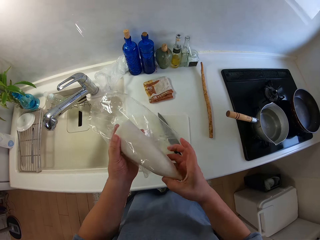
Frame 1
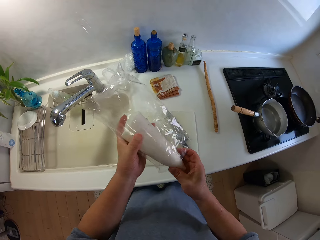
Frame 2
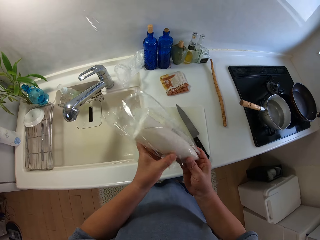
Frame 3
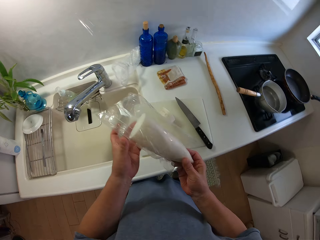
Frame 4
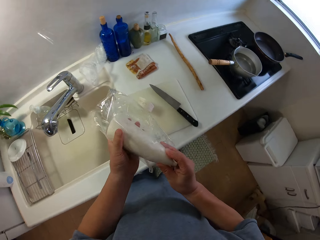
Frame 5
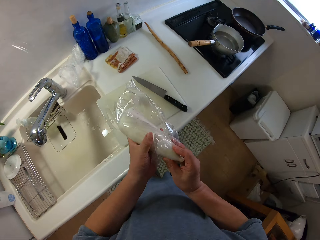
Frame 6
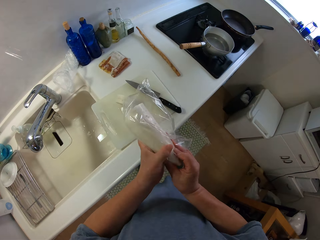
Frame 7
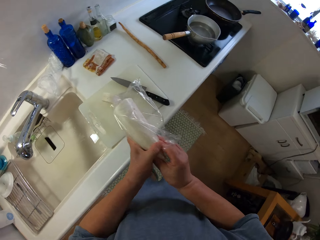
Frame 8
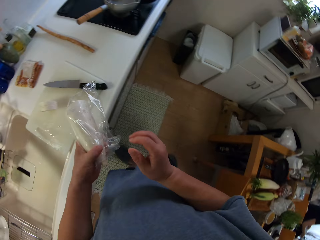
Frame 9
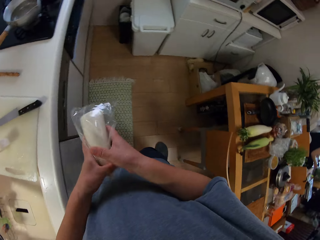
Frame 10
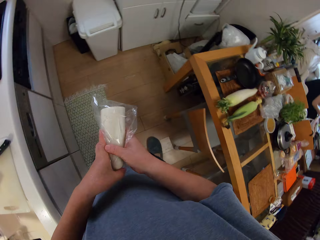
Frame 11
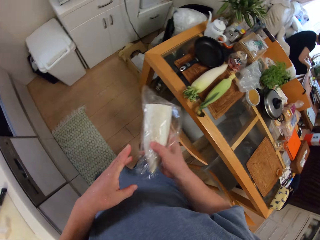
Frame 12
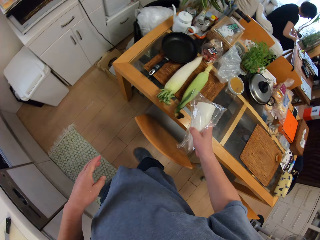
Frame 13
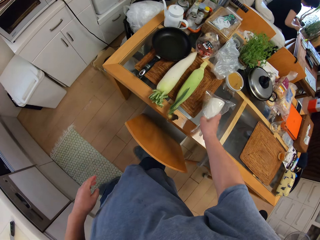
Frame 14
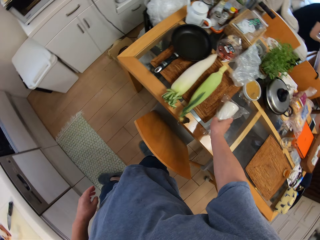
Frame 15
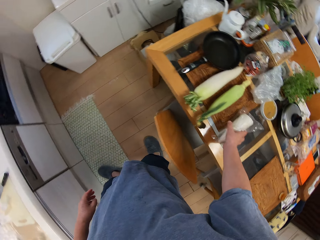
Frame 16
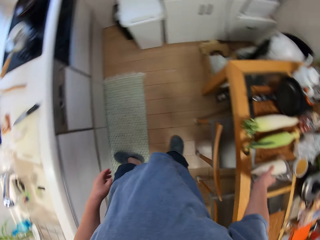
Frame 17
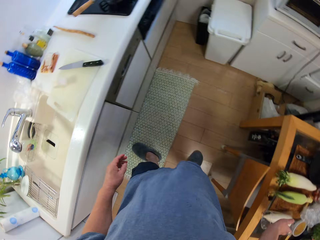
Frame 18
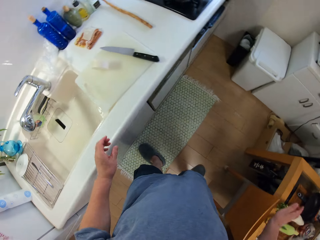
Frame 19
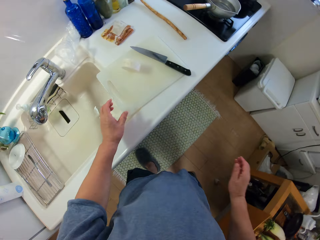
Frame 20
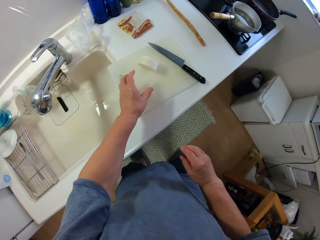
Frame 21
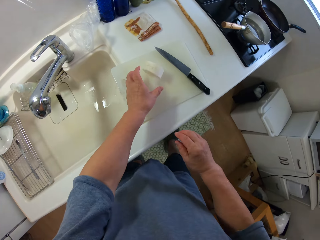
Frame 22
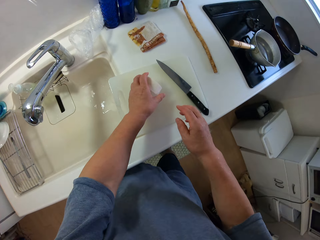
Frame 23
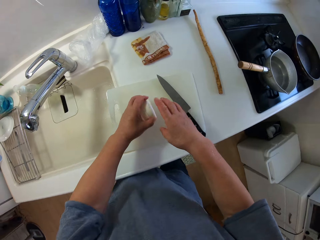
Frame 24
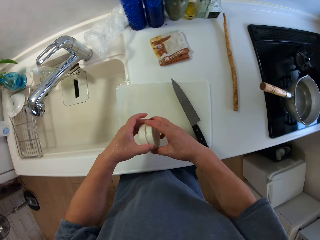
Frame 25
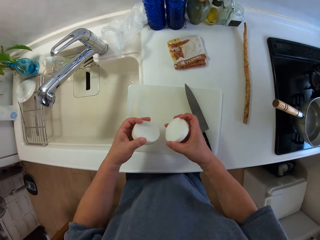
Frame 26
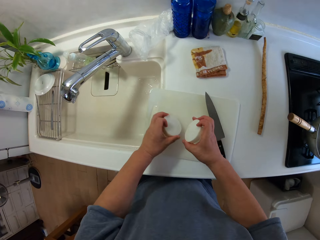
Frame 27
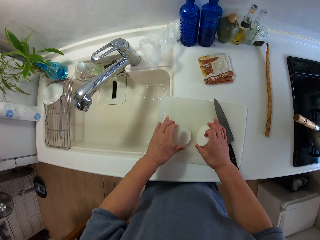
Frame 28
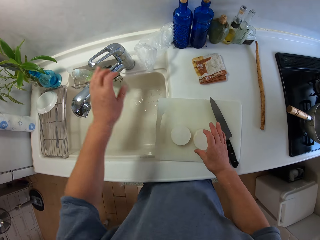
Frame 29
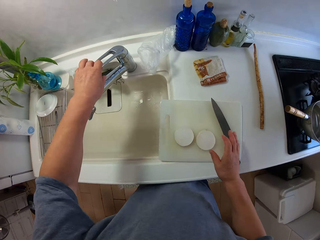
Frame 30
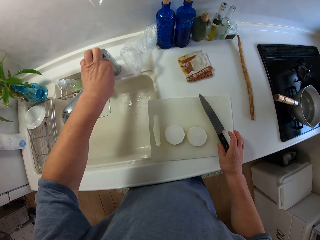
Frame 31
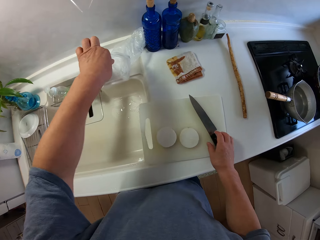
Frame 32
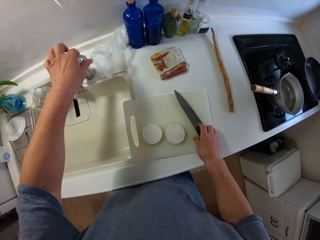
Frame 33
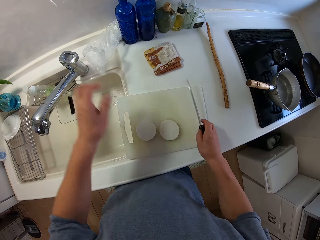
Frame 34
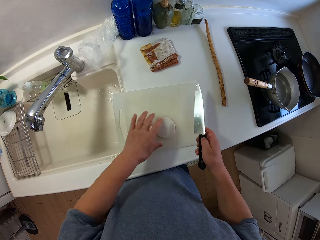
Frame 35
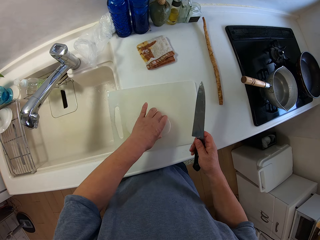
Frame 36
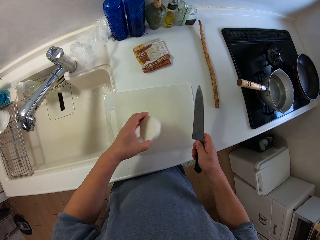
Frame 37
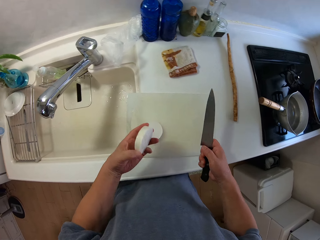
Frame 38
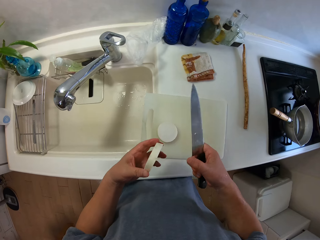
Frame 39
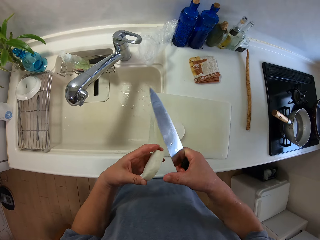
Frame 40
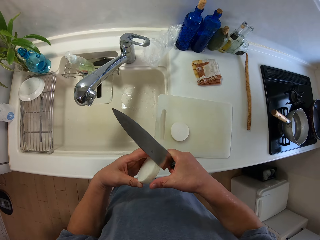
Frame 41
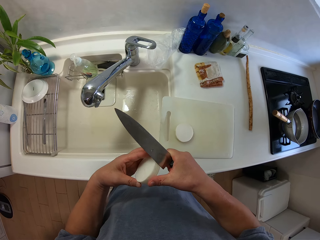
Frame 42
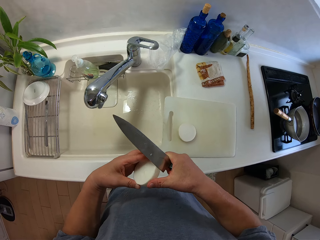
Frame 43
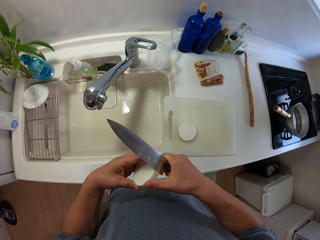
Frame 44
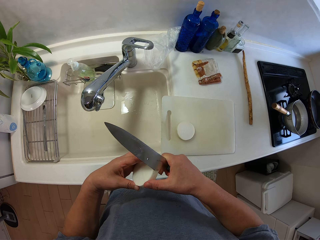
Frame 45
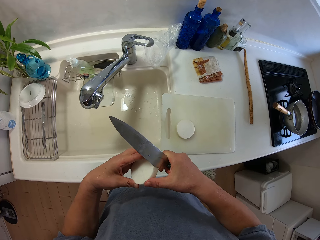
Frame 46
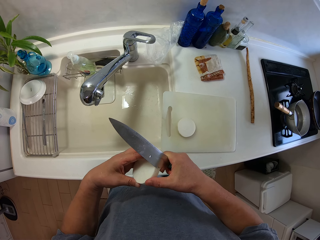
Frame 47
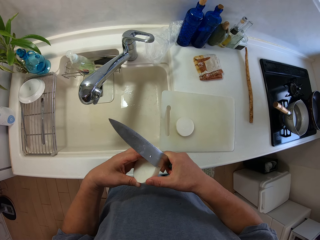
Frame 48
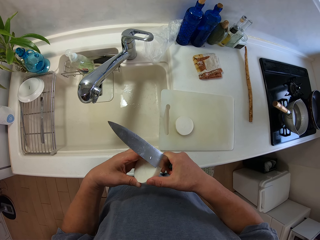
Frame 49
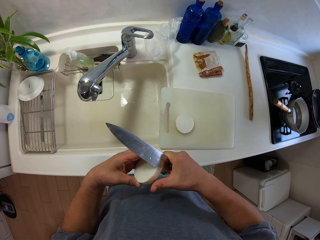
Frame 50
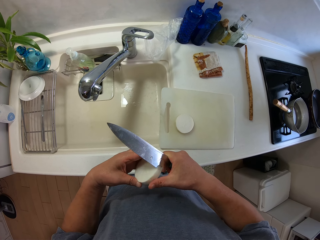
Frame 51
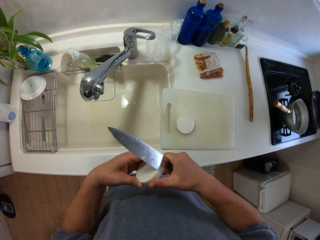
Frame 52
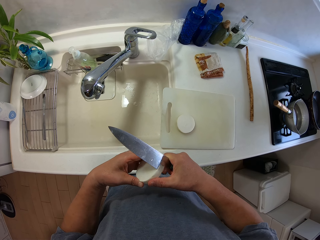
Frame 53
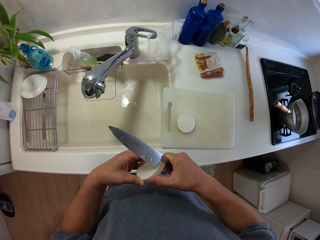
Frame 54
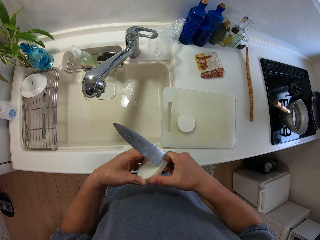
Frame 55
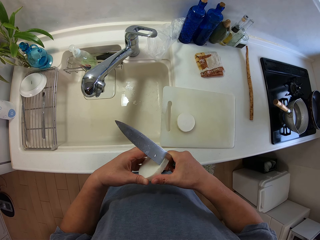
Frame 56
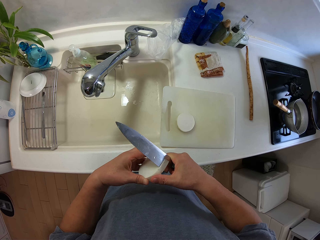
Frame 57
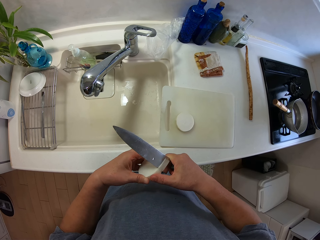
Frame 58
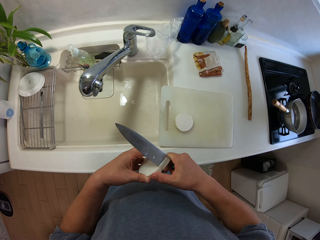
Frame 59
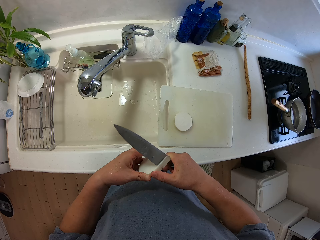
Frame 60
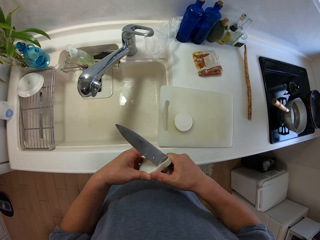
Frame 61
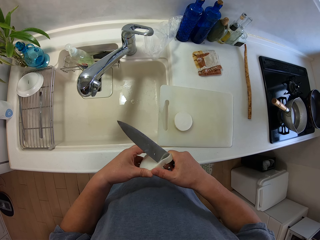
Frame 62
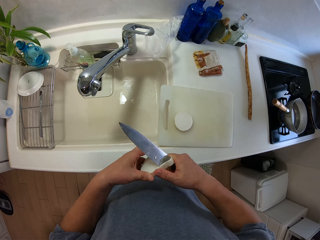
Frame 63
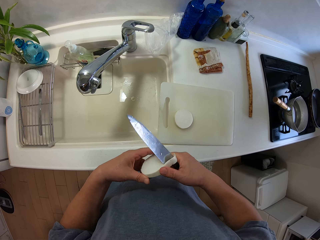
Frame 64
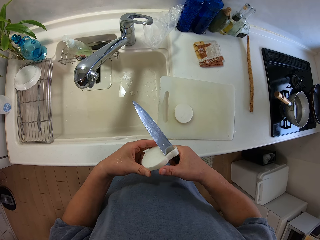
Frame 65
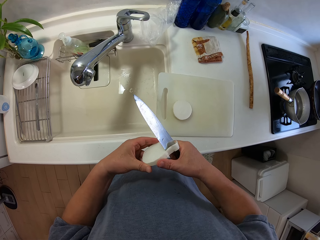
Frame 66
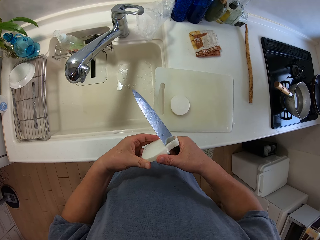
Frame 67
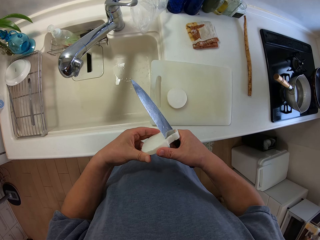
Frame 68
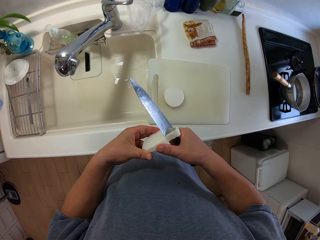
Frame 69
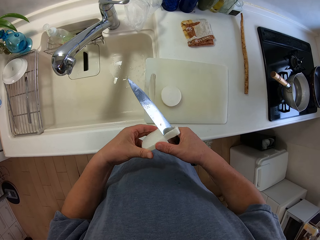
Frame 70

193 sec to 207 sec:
The camera wearer places the cassava in the paper on the table. He picks the cut off cassava from the chopping board. He separates the yam. He holds the tap and places the chopped cassava on the chopping board. He twists the tap to the left and lifts his hand from the tap. He holds the knife, holds the cassava and peels the cassava.

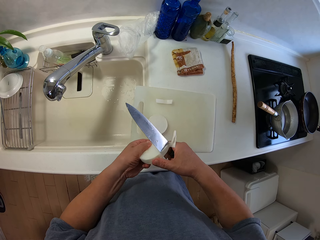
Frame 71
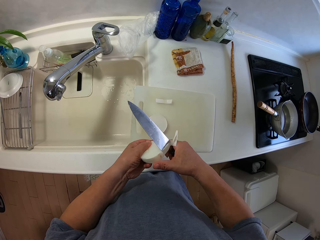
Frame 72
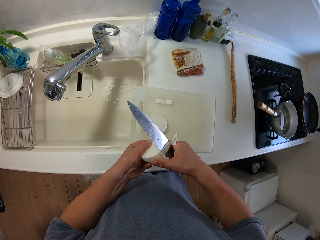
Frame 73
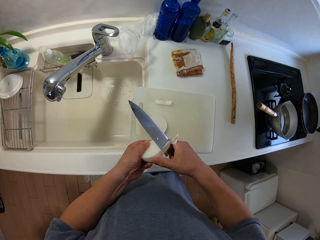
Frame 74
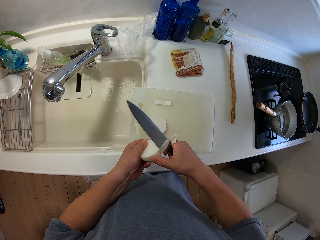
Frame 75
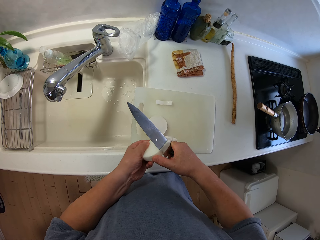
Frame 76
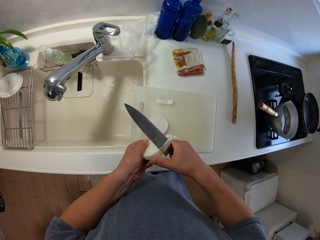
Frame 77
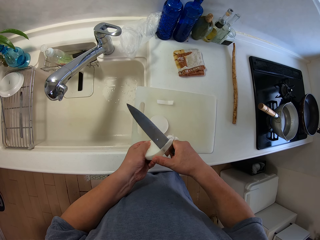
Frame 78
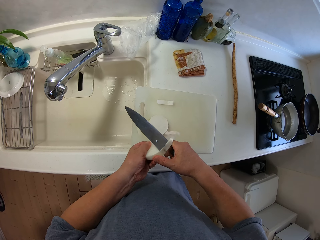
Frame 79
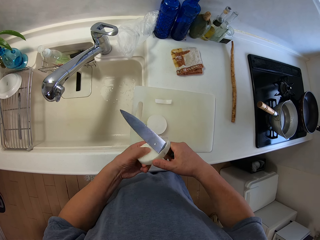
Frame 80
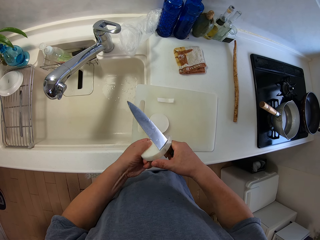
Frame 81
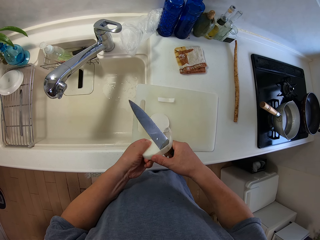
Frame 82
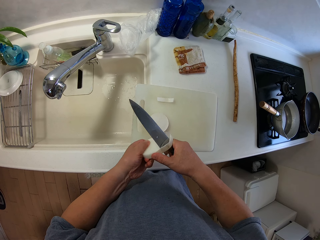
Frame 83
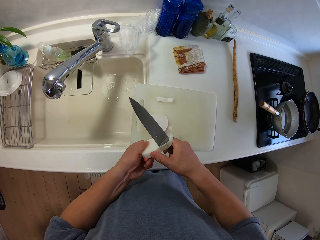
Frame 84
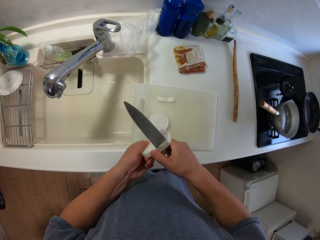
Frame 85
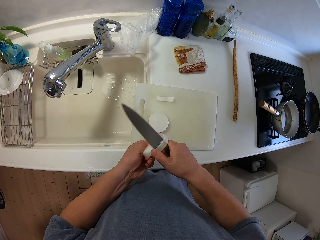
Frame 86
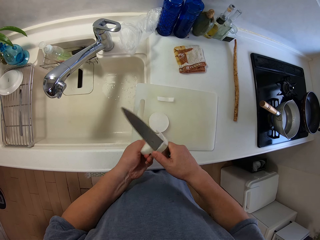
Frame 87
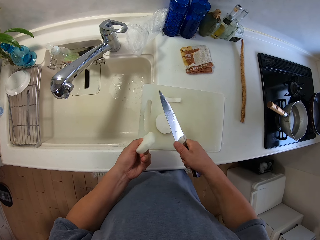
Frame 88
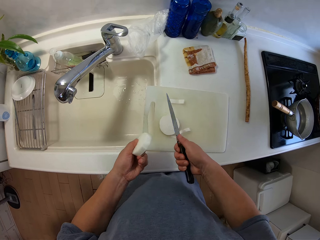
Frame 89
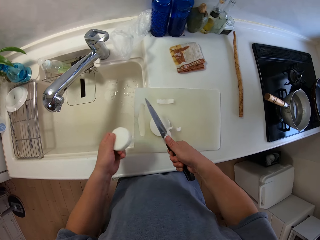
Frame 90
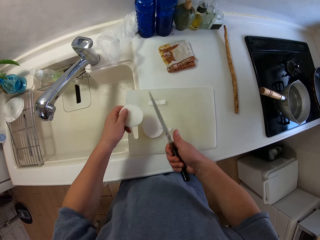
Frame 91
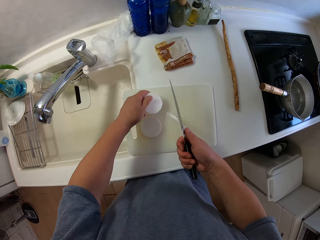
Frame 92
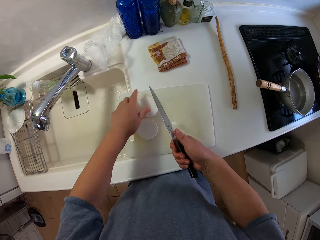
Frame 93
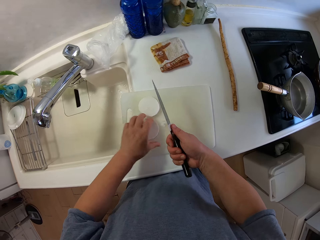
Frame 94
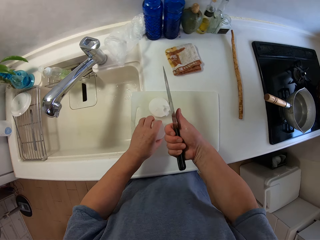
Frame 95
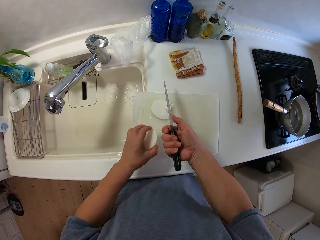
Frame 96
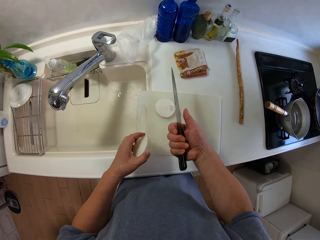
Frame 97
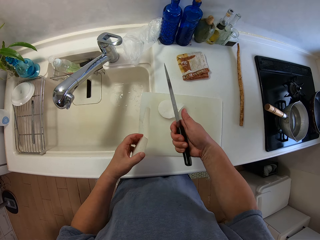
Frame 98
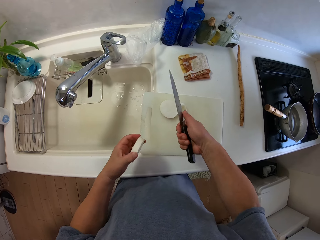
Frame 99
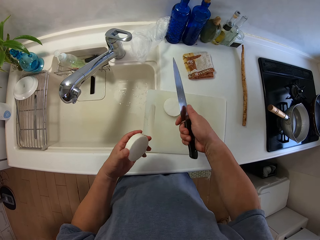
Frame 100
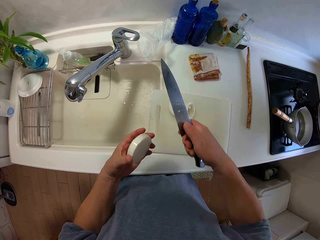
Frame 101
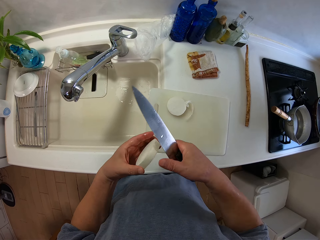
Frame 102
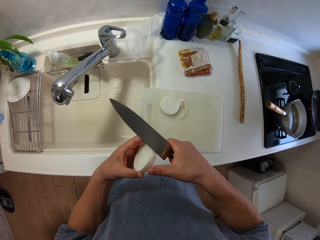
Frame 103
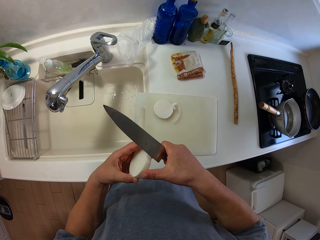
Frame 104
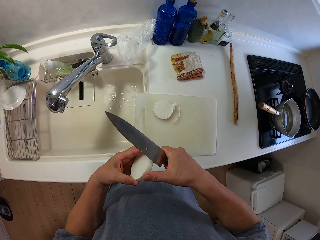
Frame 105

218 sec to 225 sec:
The camera wearer places the peeled cassava on the chopping board. They pick the unpeeled cassava from the chopping board.
